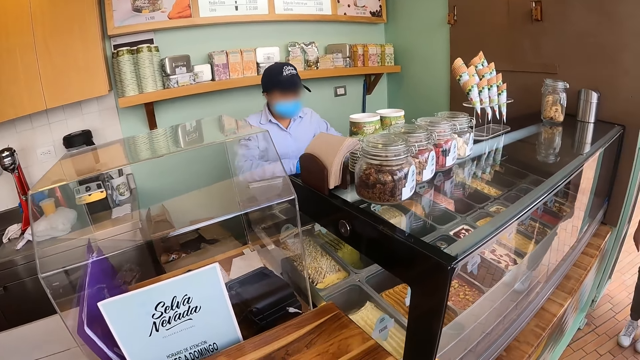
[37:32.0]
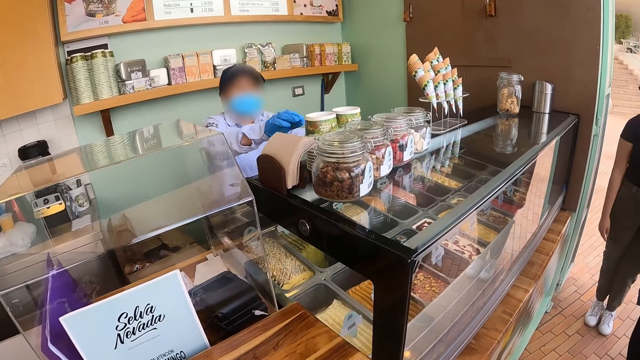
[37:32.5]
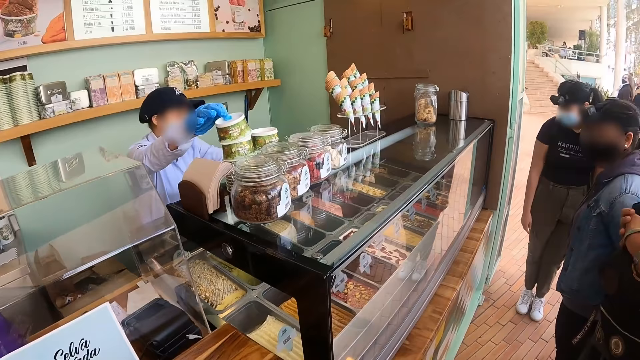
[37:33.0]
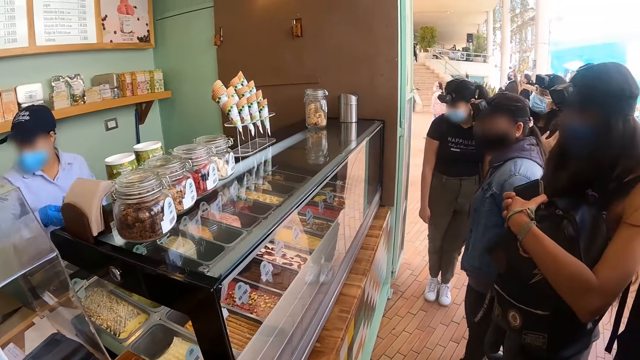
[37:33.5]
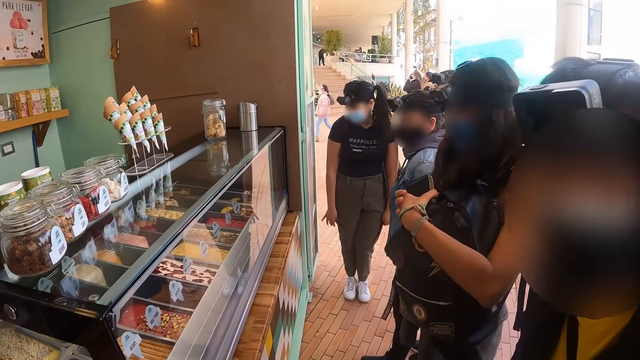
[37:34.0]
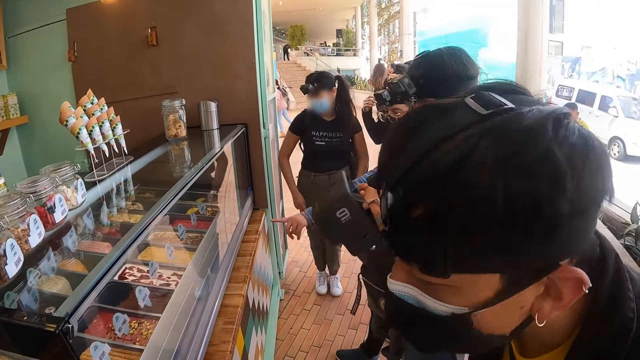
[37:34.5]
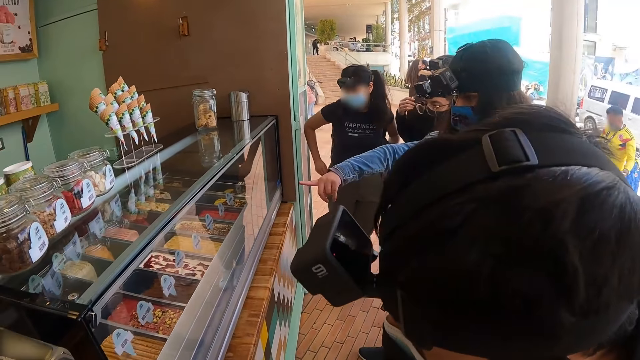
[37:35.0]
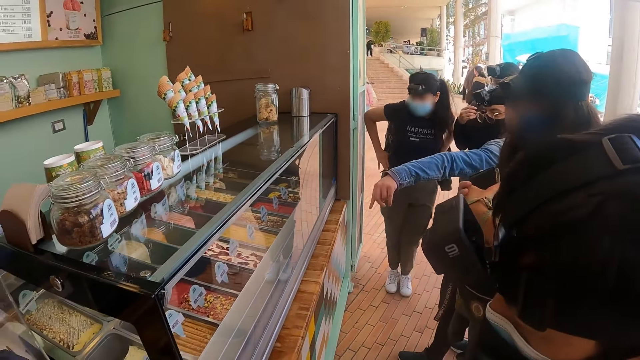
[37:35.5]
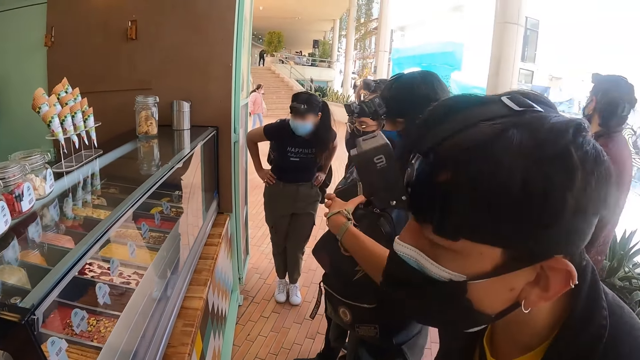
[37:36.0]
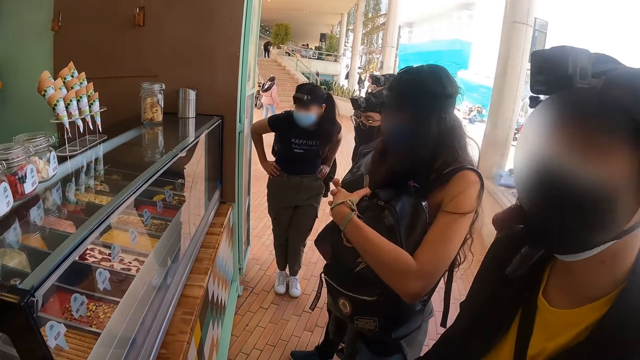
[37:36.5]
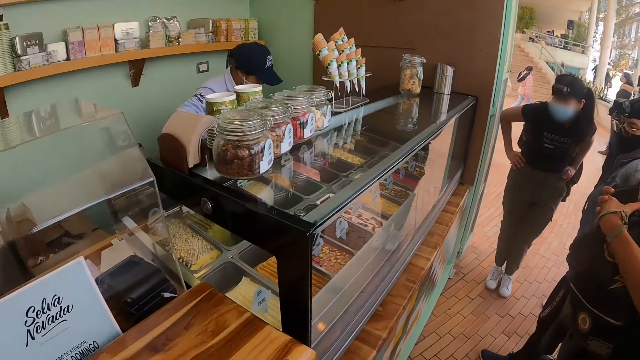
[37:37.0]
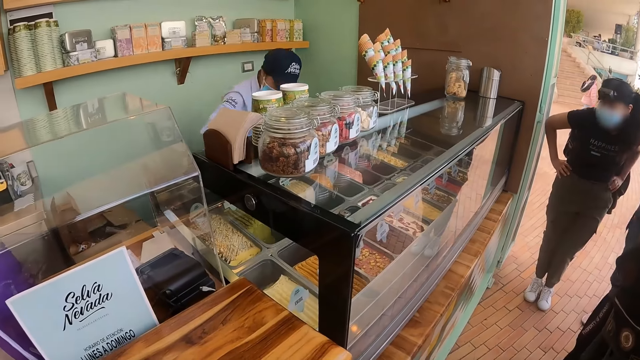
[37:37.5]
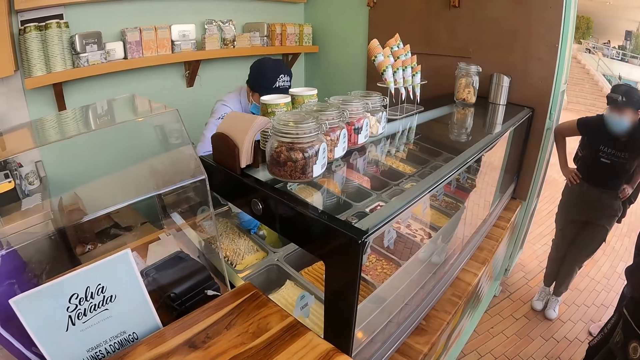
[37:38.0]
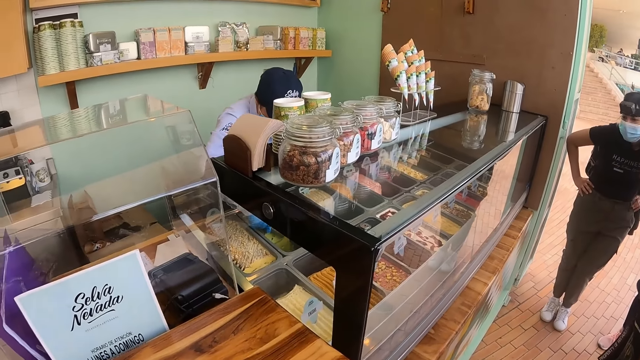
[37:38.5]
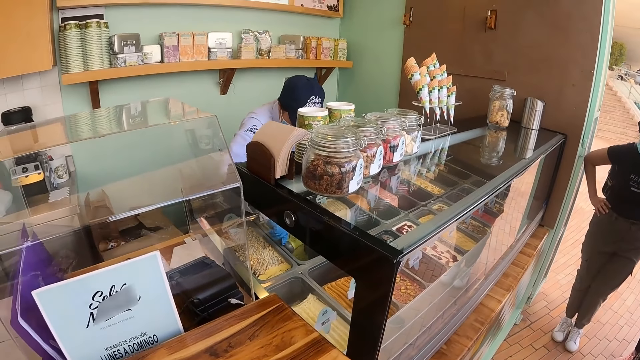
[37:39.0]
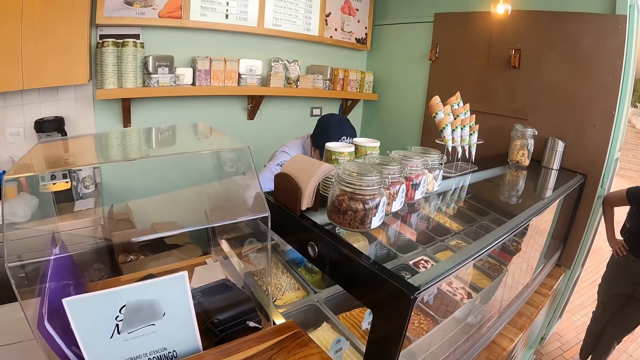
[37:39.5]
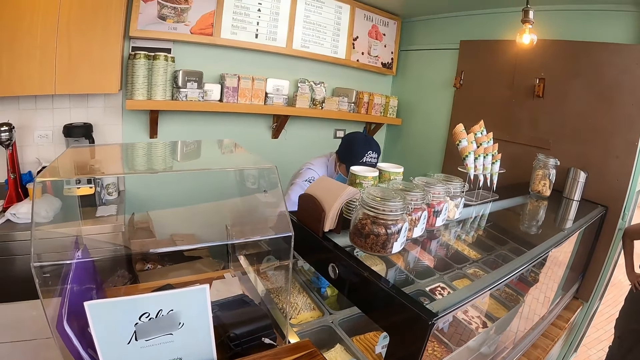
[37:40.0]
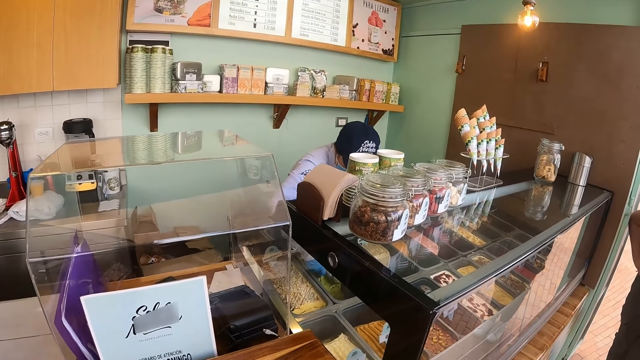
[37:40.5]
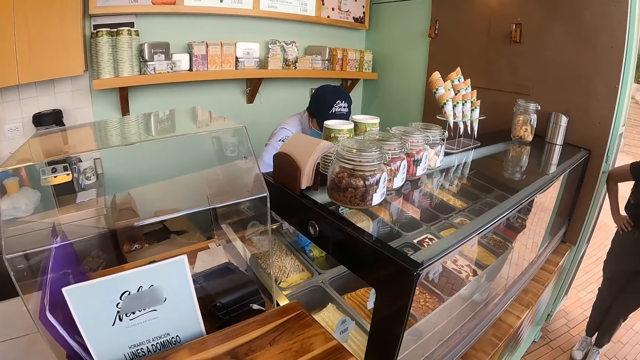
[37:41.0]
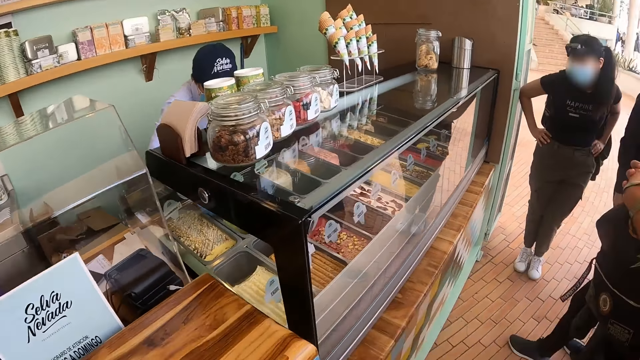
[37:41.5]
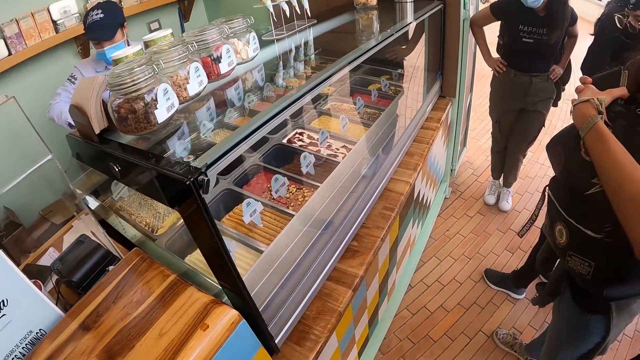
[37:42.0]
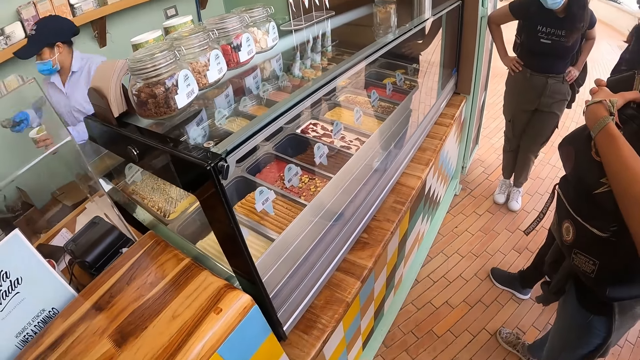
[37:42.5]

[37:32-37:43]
A seller takes a cup. The seller serves.

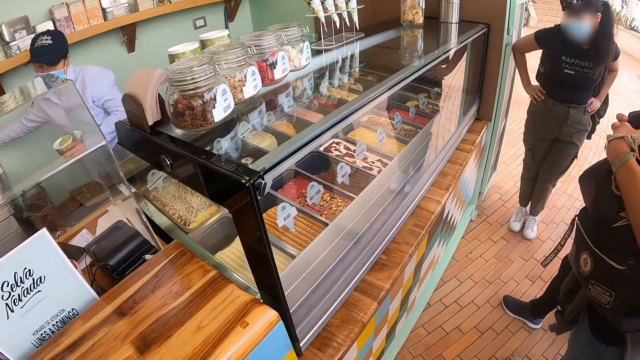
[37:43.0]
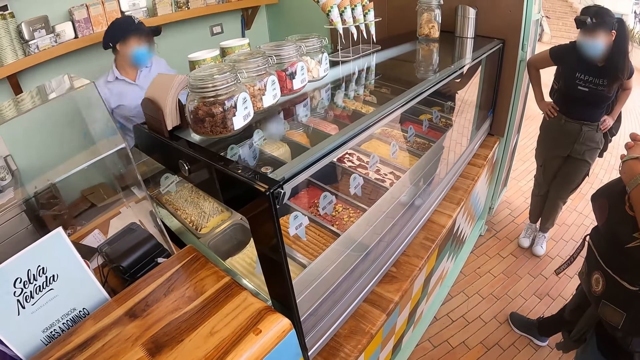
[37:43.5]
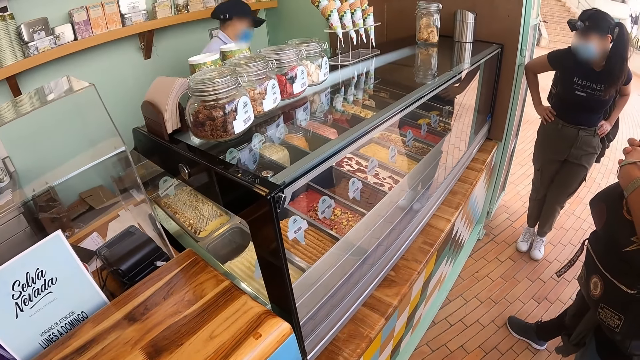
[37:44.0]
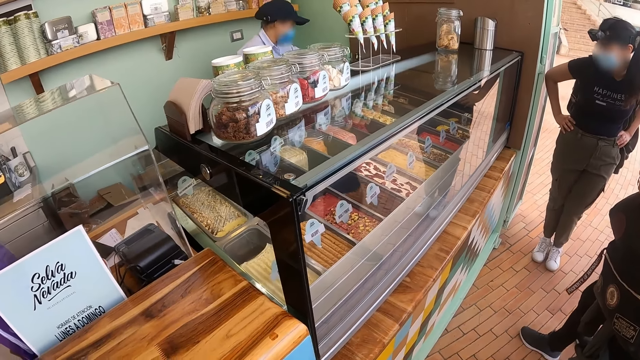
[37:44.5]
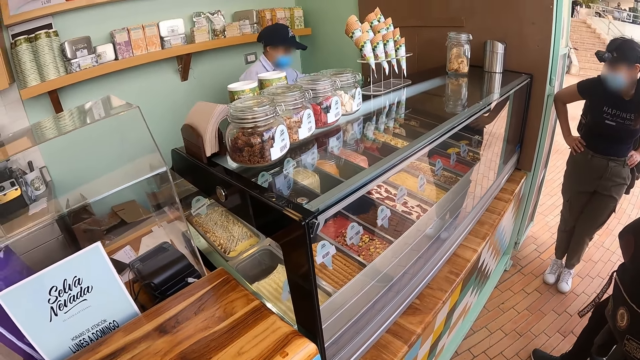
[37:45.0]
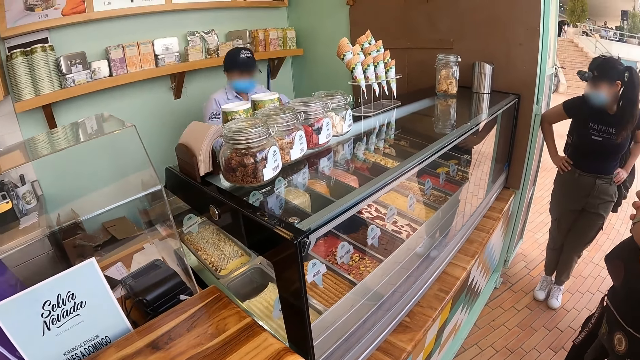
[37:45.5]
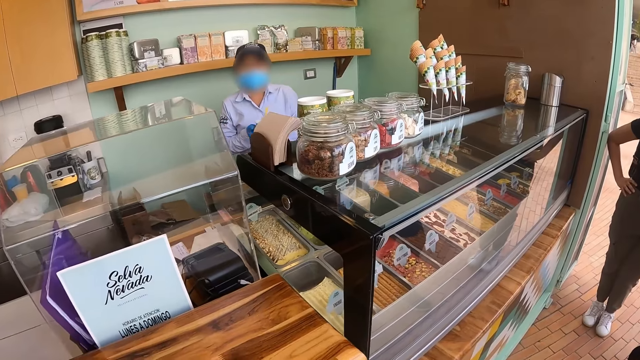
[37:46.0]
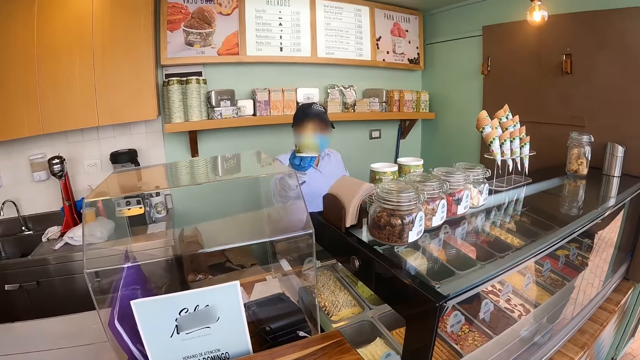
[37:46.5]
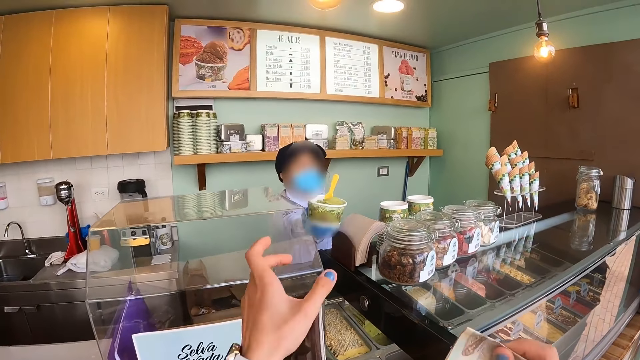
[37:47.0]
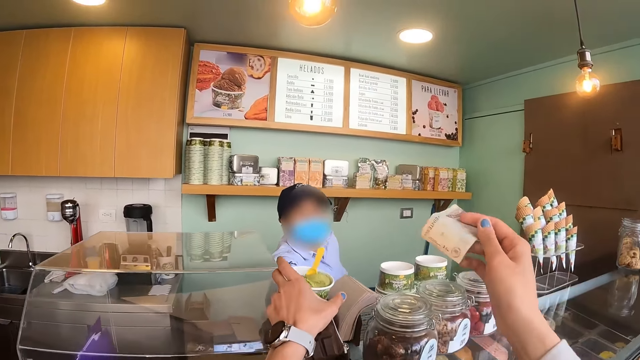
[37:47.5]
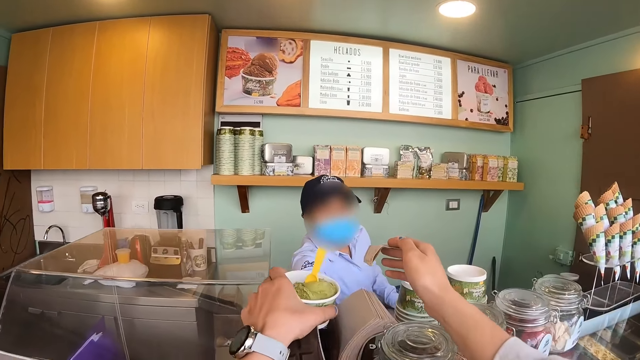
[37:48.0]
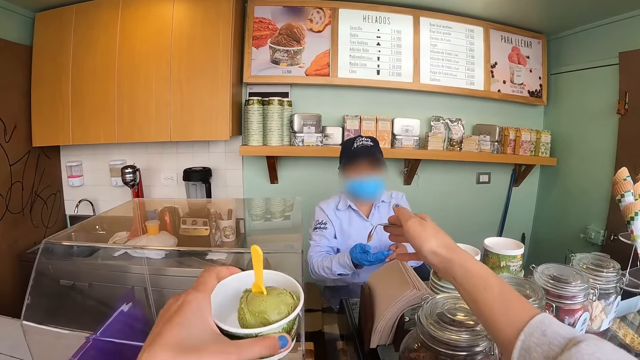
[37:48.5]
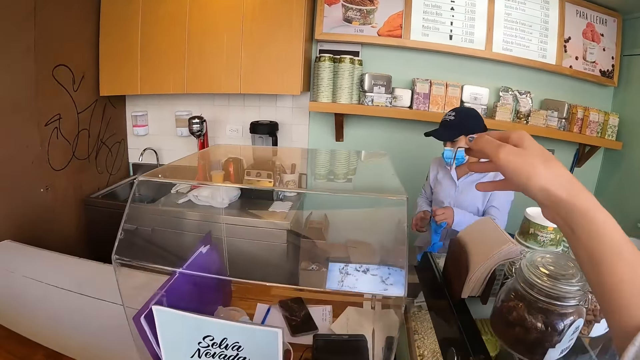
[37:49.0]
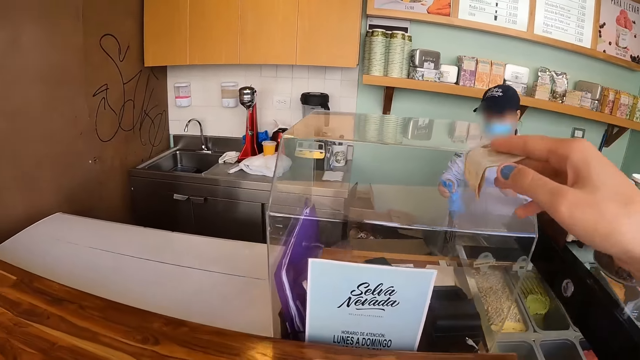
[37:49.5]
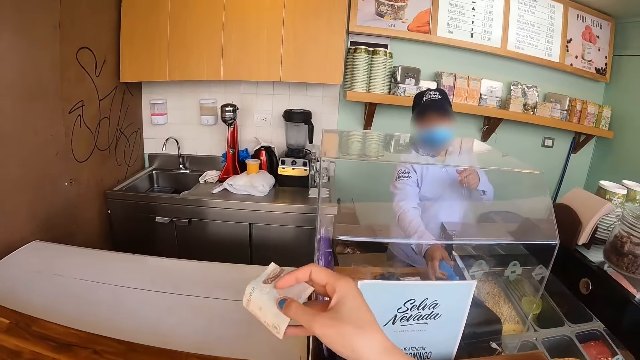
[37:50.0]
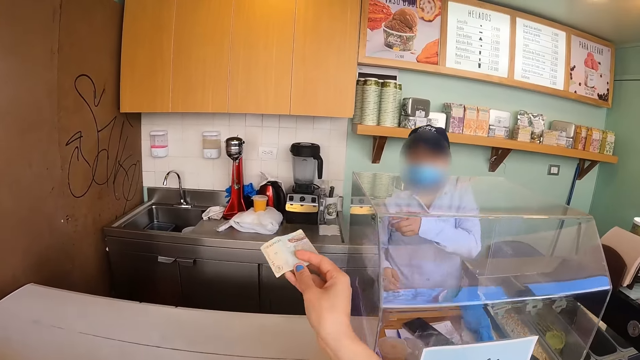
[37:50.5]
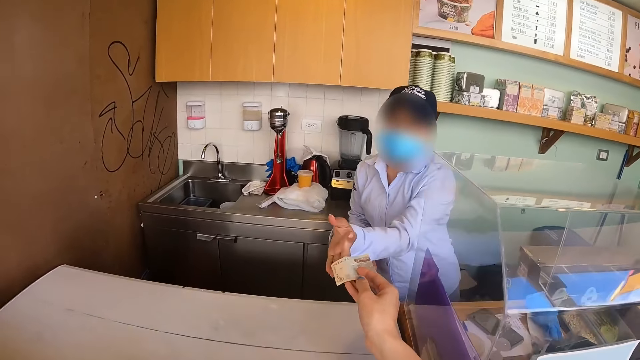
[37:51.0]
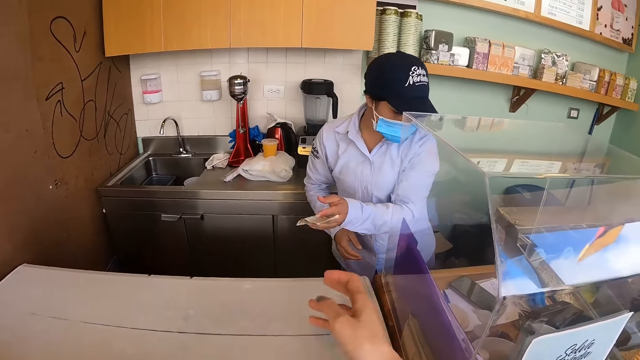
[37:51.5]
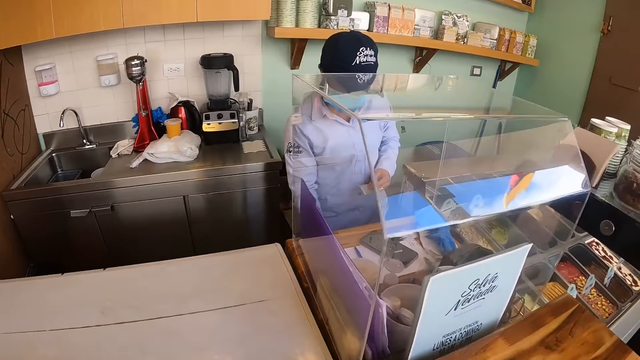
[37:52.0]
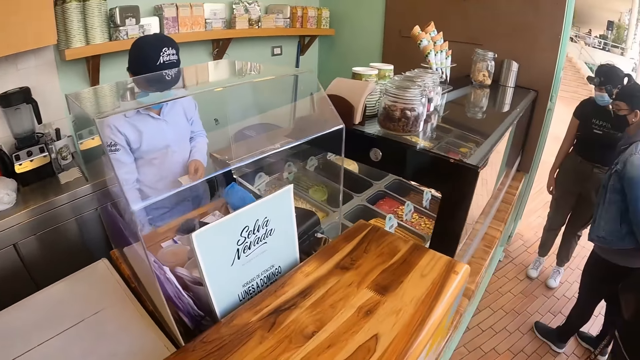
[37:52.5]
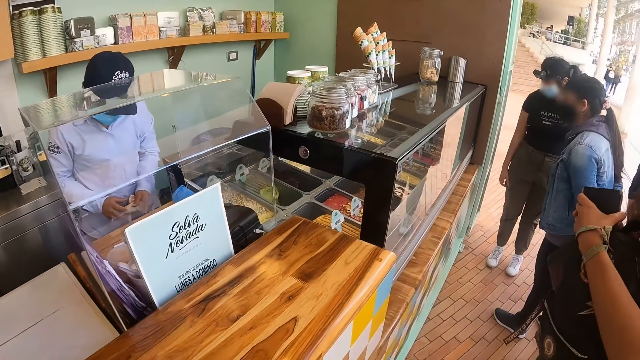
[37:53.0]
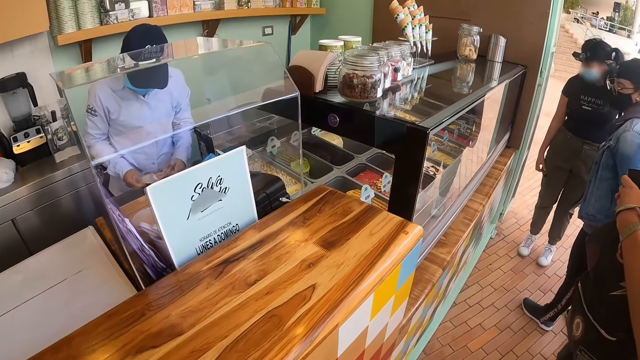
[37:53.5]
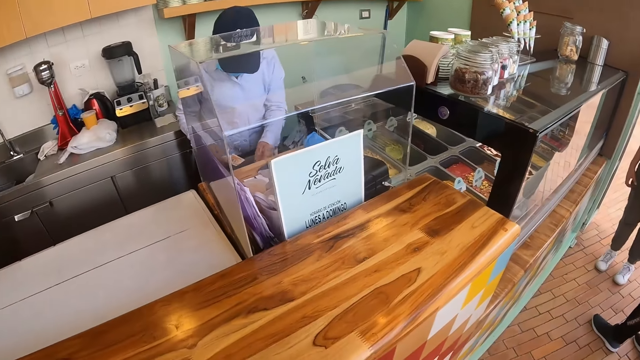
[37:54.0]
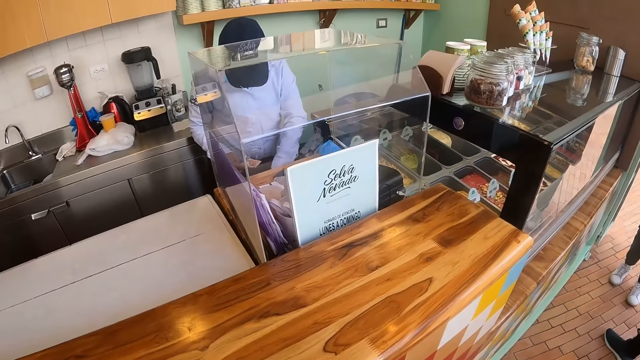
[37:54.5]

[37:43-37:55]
A seller puts a spoon on the ice cream. The camera wearer takes the ice cream. They give the seller money. They give money to another seller. The first seller sorts out money.
